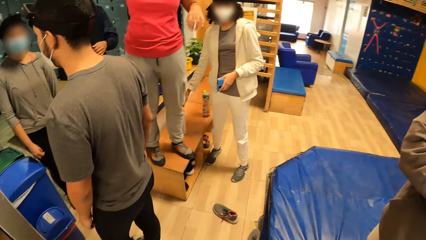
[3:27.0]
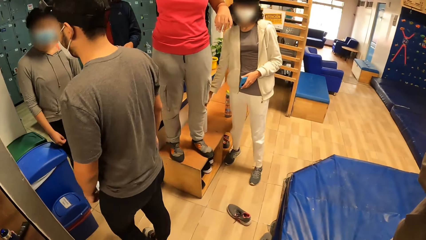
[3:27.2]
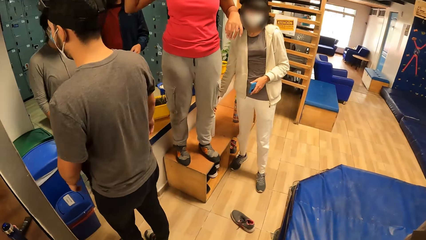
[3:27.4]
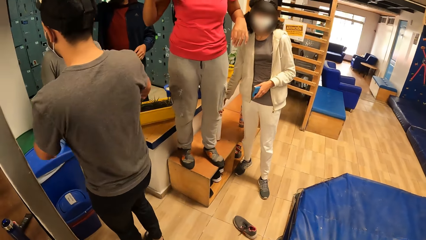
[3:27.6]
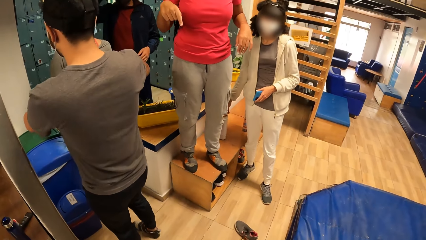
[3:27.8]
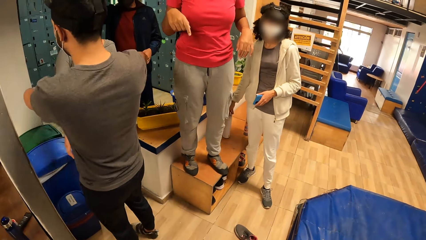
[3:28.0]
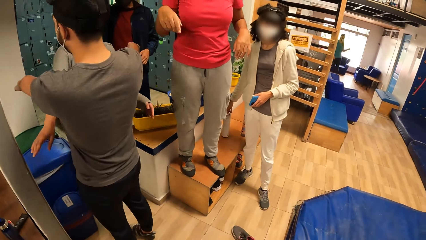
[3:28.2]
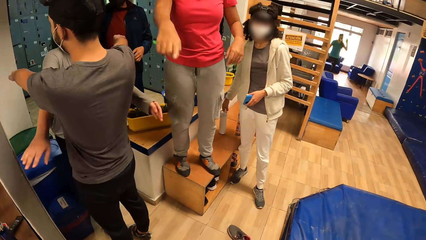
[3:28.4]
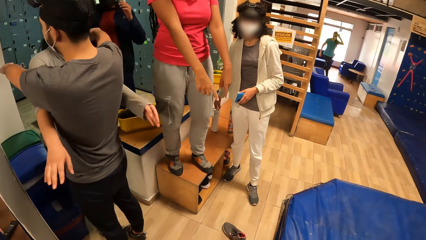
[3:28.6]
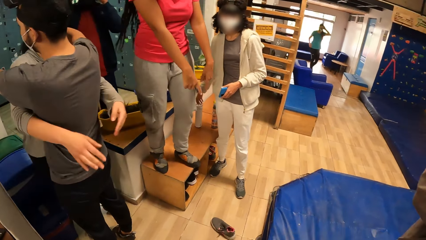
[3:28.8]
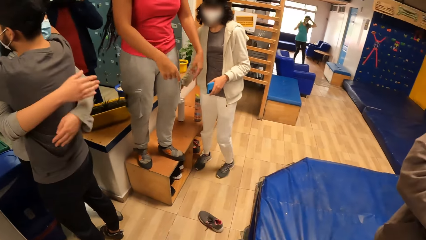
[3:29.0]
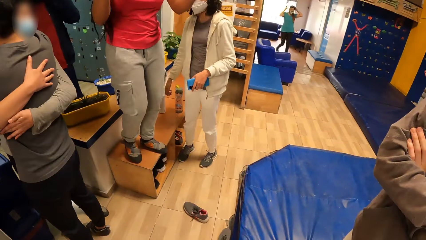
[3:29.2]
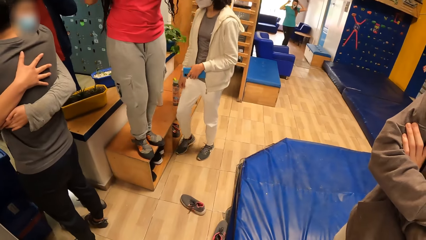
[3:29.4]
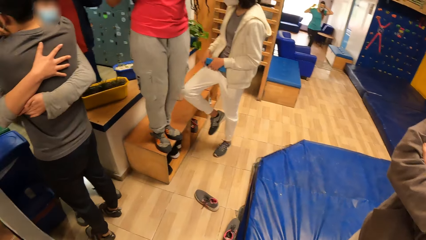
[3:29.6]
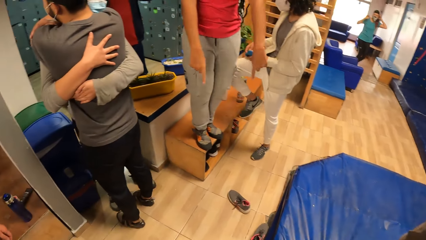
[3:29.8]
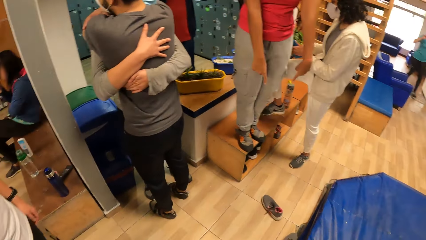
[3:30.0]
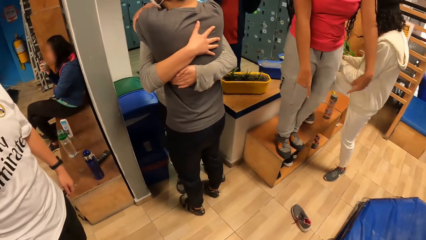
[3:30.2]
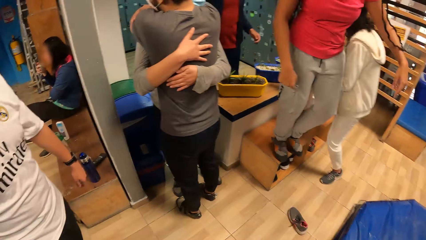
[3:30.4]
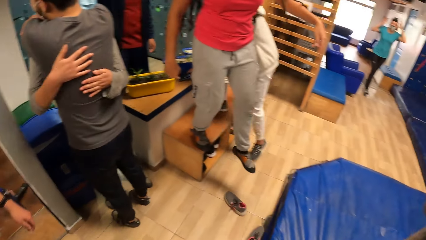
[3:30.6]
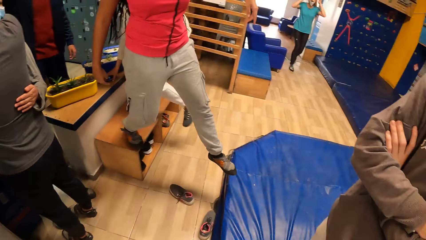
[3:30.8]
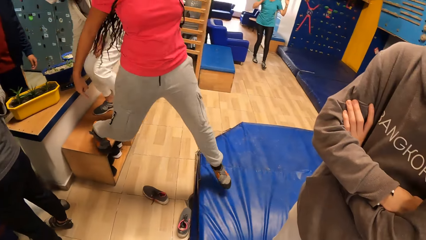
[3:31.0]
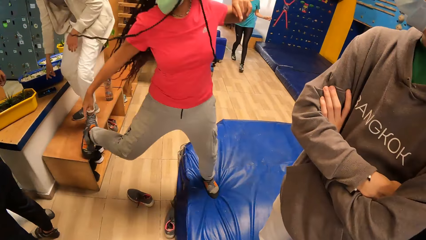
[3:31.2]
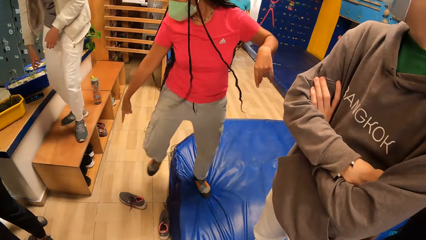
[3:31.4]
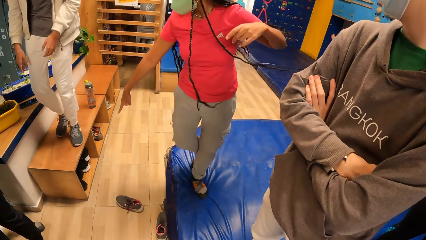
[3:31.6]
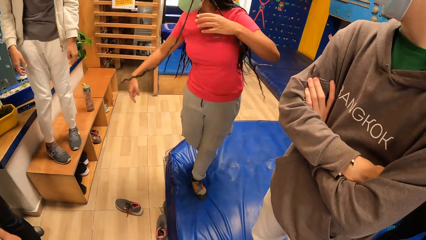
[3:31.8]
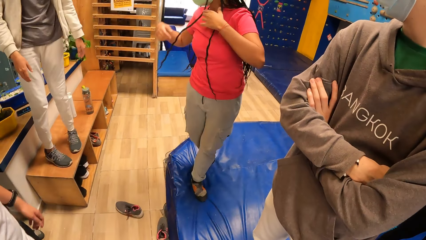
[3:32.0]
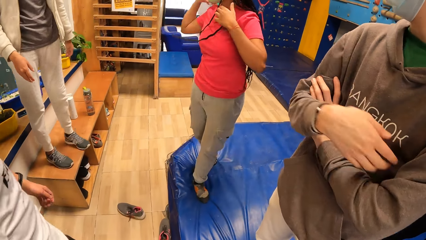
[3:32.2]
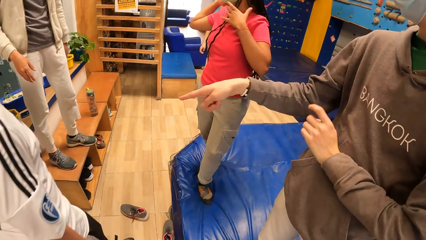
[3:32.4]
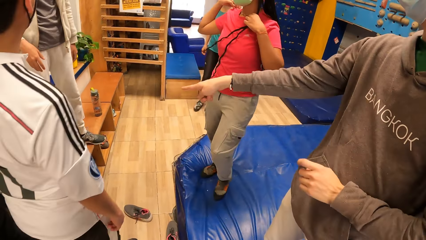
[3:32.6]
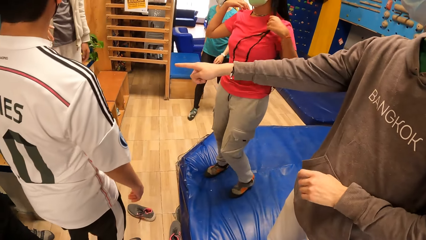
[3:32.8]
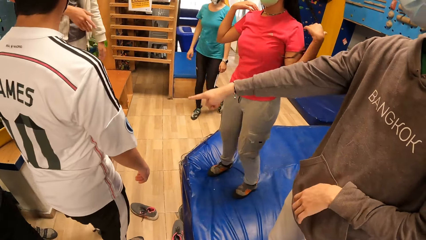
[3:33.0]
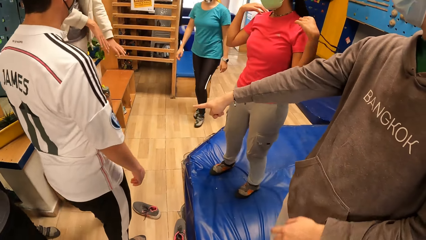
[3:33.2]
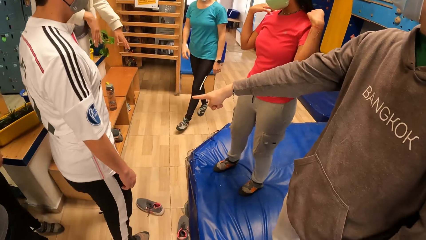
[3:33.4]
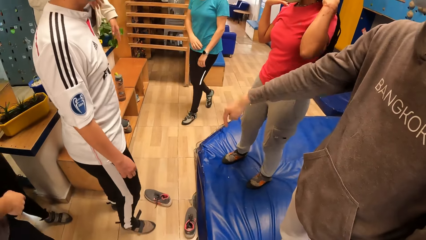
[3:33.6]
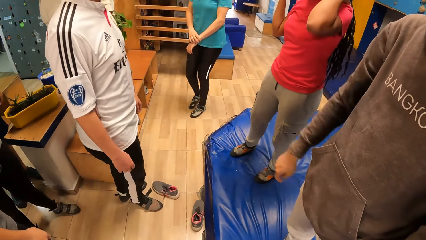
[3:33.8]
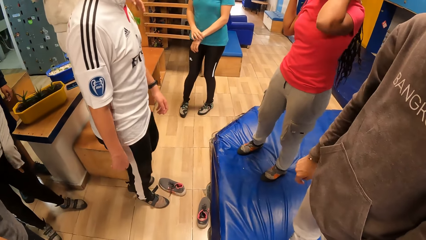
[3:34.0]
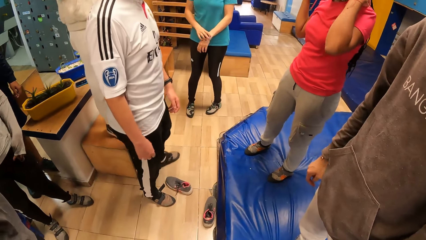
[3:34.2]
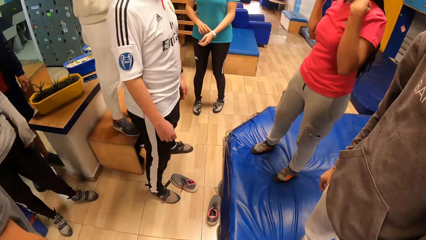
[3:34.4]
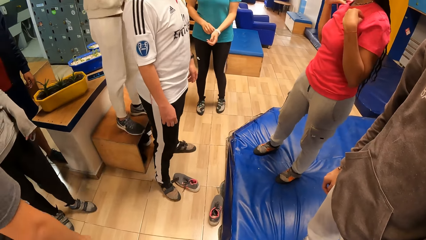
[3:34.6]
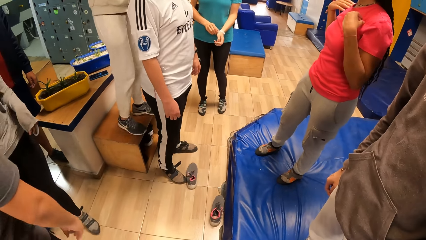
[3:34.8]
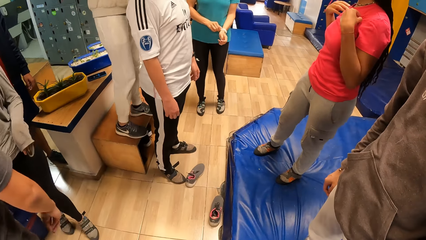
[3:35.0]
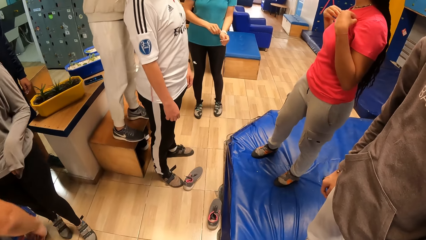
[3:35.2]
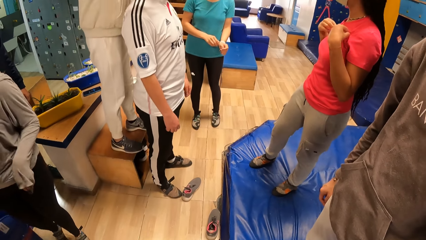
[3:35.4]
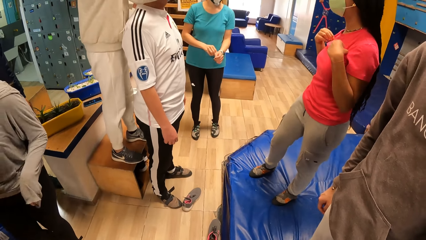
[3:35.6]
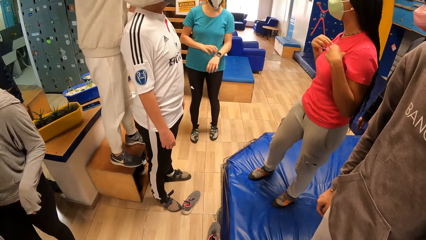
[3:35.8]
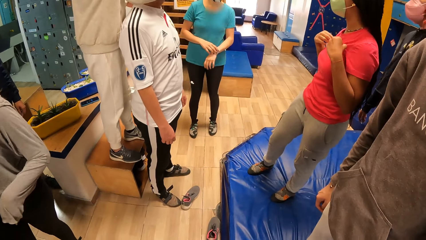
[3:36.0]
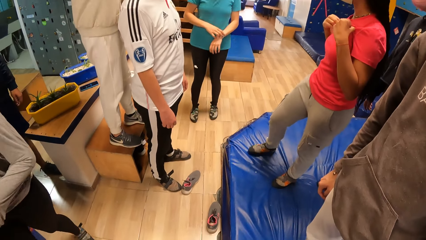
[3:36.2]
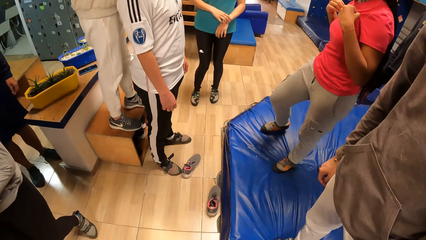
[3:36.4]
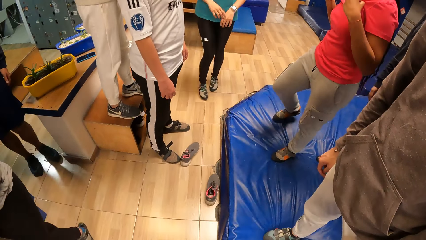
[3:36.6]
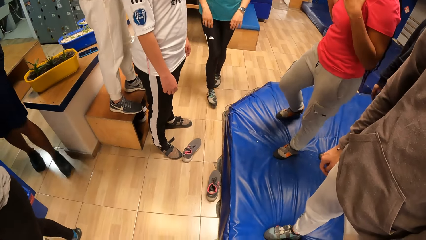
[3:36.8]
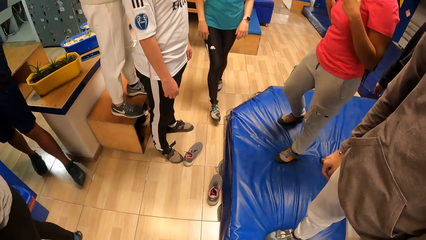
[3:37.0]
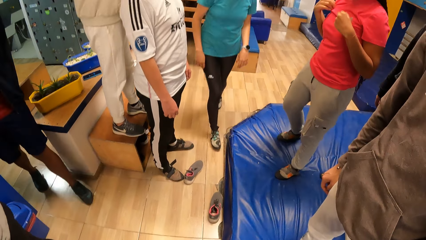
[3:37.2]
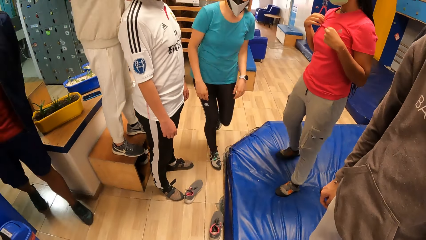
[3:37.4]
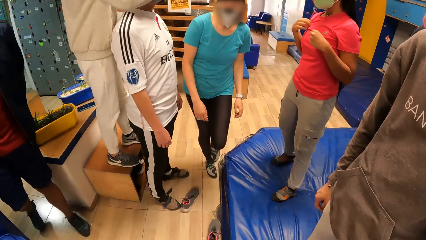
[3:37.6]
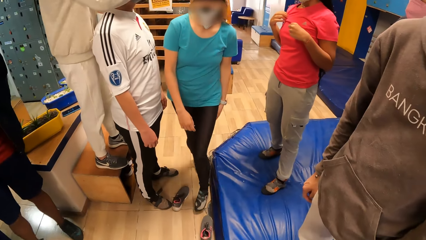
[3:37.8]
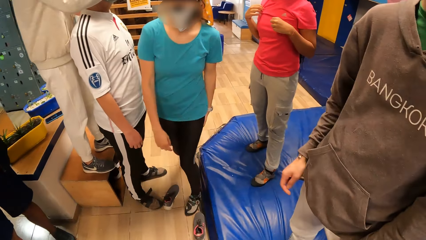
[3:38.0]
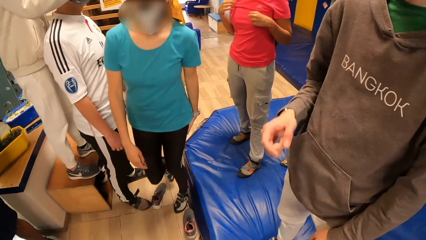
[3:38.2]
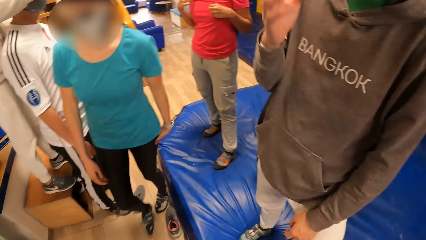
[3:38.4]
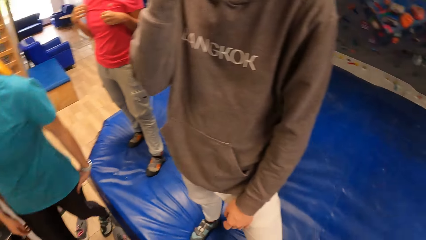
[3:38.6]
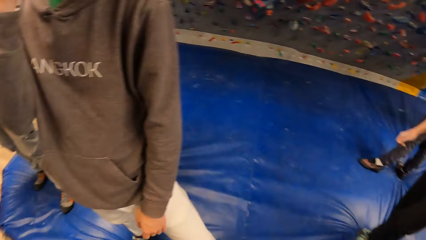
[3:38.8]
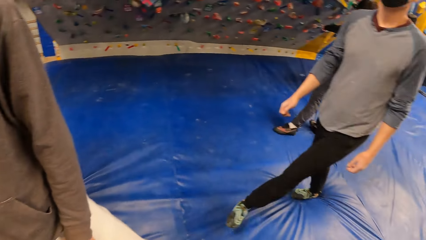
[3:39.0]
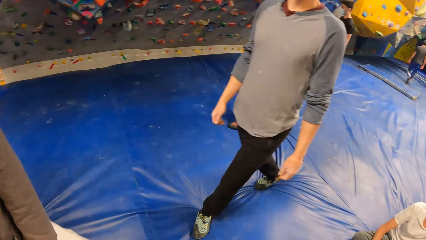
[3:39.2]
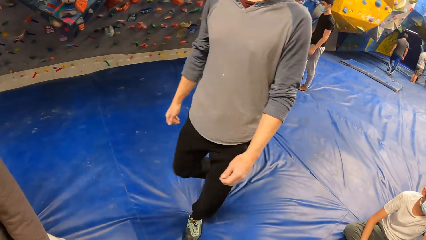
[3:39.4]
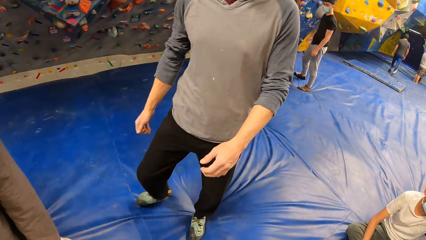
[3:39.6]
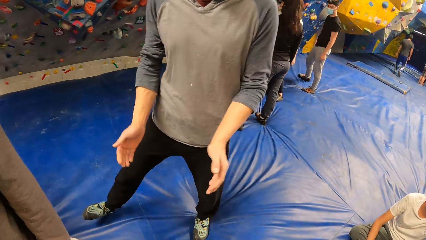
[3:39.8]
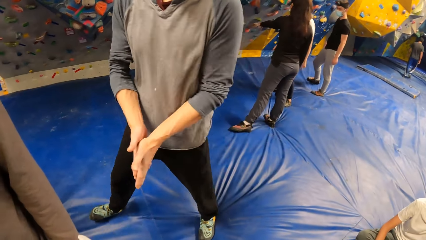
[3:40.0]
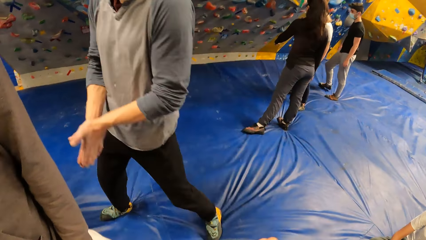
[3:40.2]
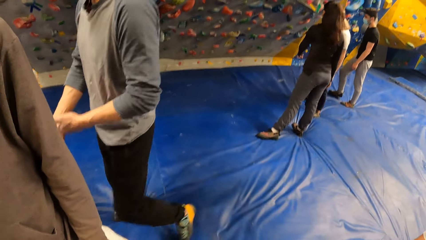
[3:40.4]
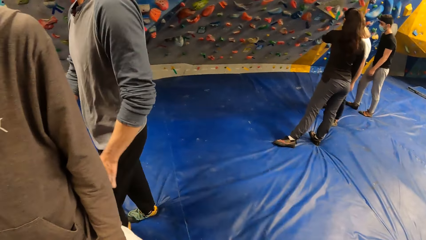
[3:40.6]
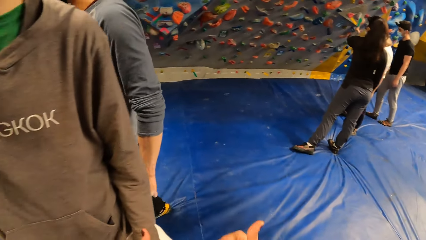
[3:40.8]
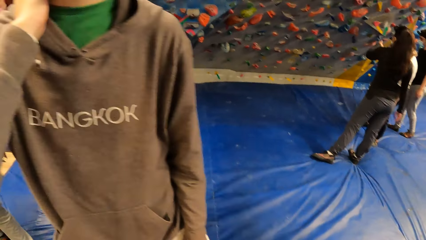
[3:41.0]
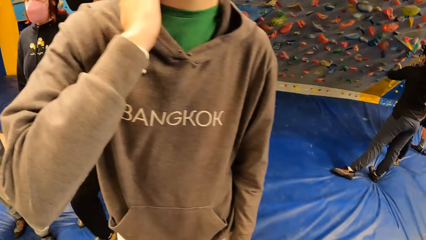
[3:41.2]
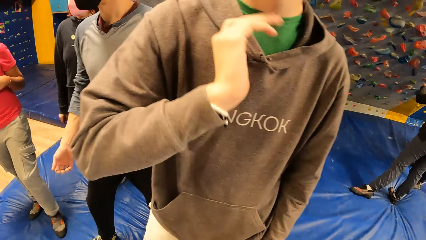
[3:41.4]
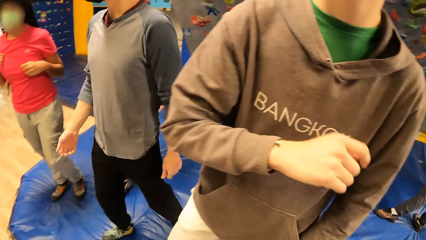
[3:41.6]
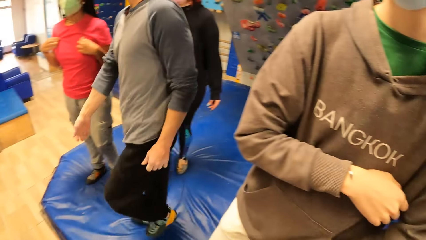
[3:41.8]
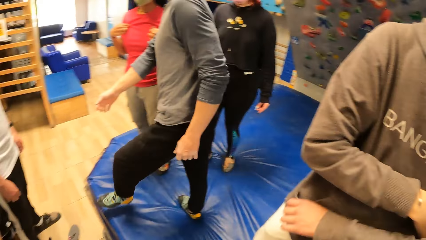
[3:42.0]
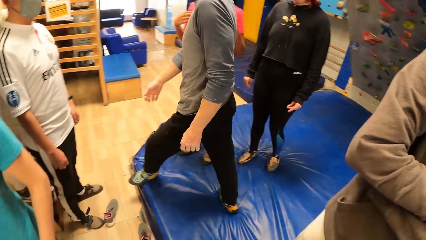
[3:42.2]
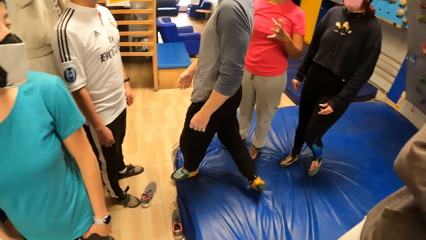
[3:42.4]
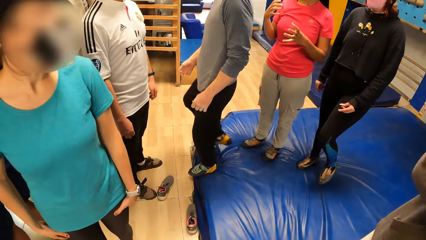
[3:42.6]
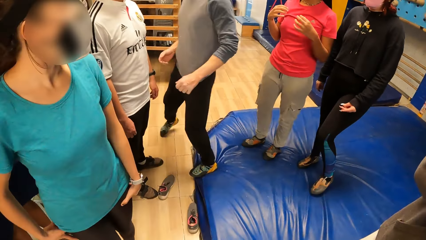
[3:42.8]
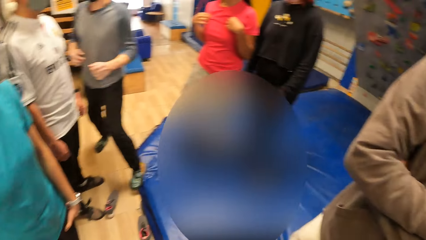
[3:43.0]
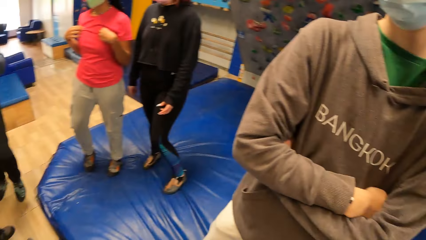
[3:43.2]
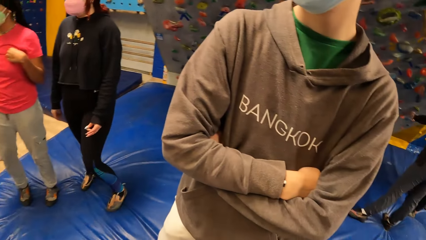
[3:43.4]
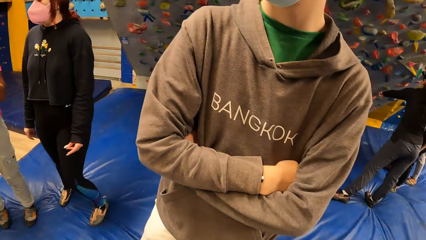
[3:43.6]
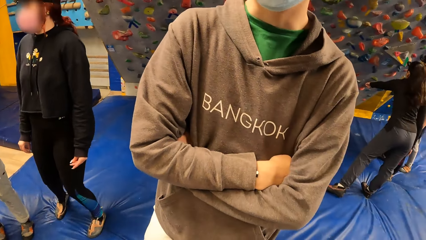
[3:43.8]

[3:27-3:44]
The man hugs a woman. Another woman climbs on a shelf. A third woman lands on a foam from the shelf. The camera wearer looks around. A person jumps. The man points around. Another person walks around. The camera wearer looks around. A third person walks around.
